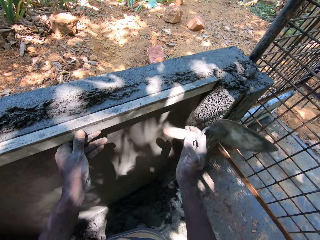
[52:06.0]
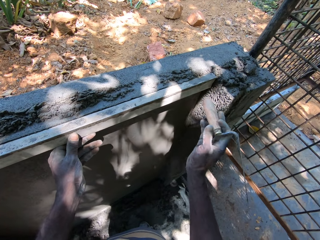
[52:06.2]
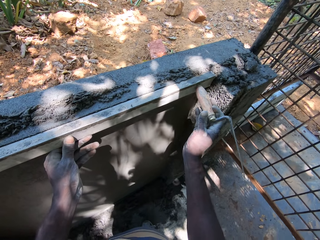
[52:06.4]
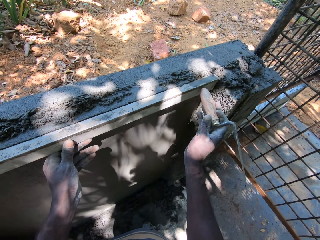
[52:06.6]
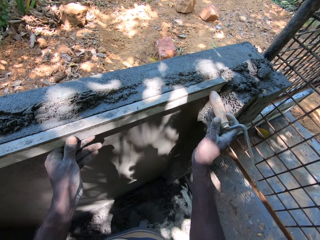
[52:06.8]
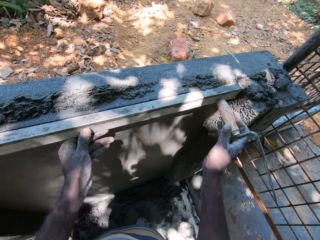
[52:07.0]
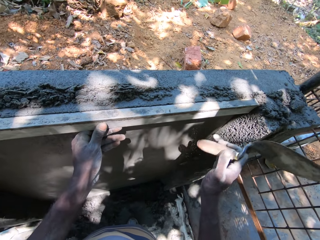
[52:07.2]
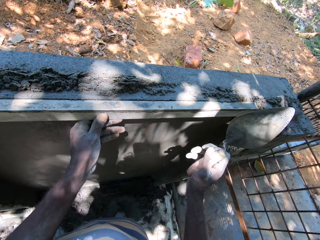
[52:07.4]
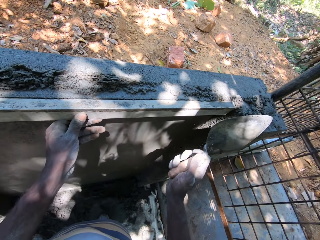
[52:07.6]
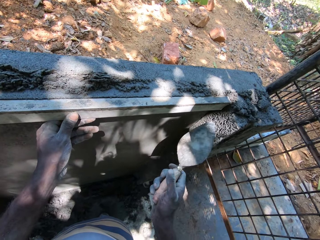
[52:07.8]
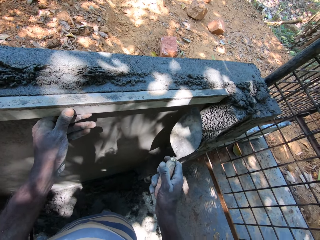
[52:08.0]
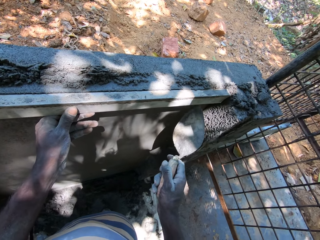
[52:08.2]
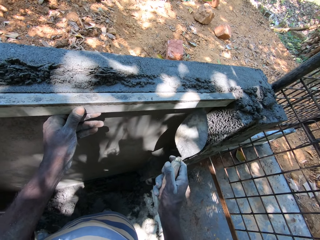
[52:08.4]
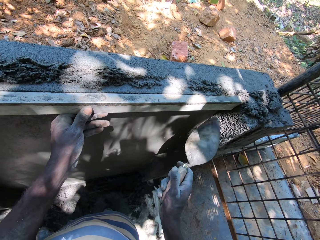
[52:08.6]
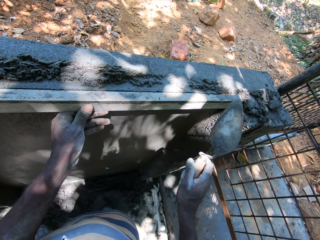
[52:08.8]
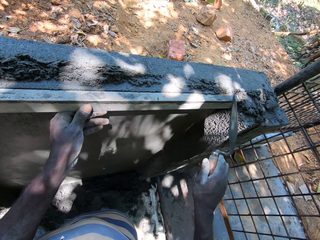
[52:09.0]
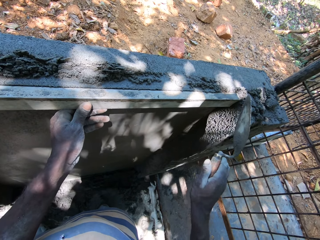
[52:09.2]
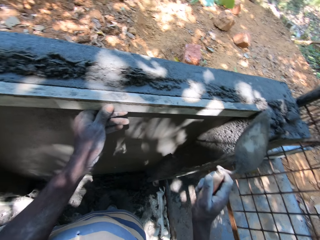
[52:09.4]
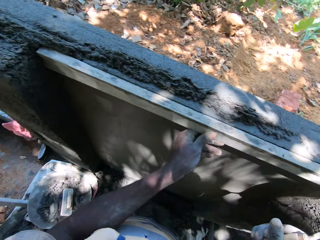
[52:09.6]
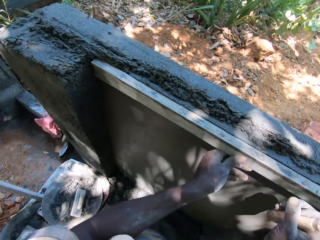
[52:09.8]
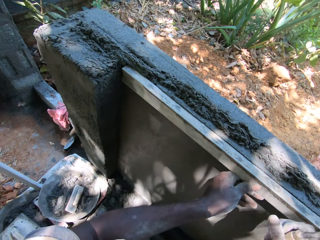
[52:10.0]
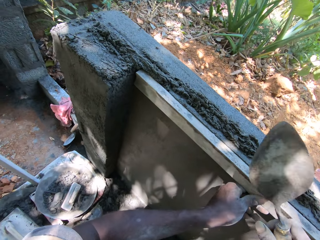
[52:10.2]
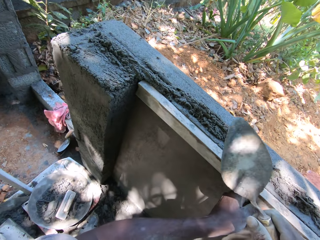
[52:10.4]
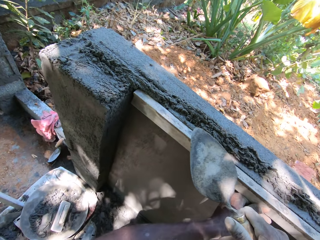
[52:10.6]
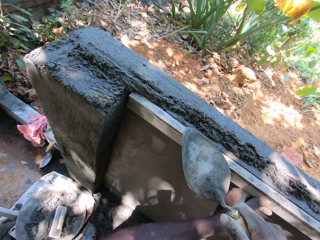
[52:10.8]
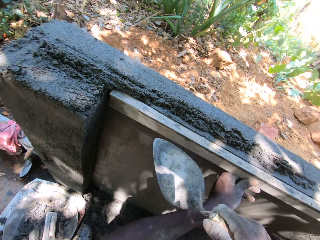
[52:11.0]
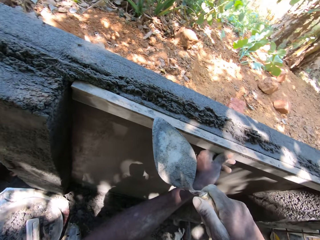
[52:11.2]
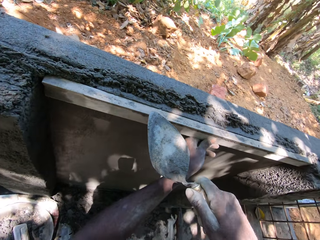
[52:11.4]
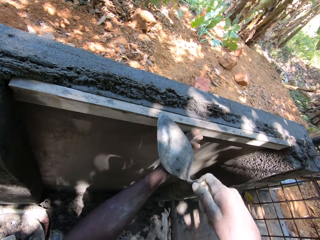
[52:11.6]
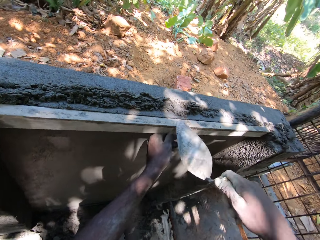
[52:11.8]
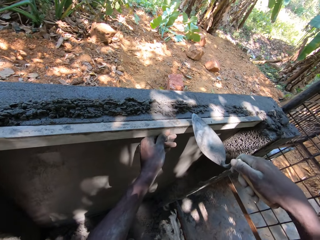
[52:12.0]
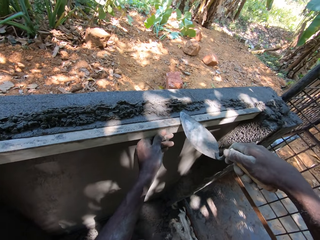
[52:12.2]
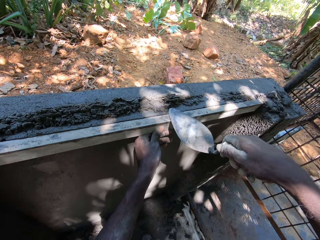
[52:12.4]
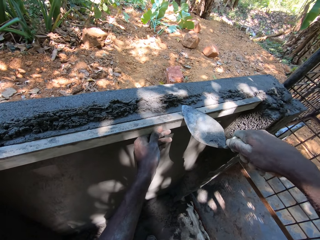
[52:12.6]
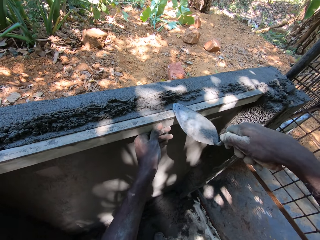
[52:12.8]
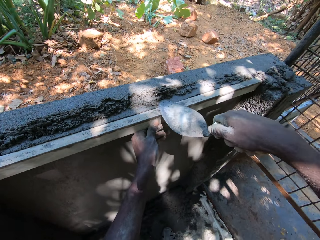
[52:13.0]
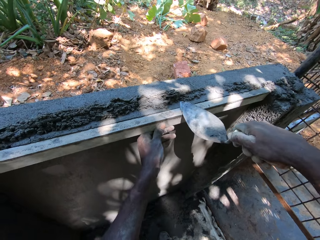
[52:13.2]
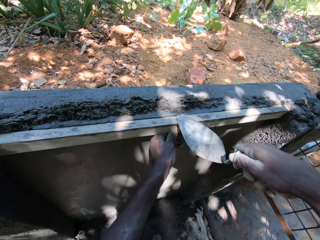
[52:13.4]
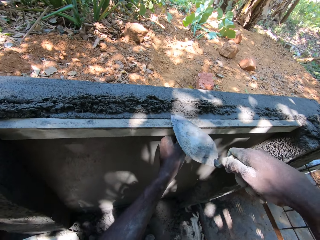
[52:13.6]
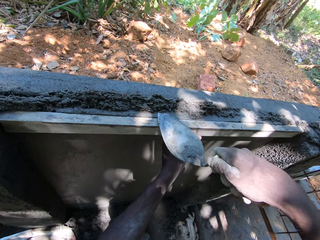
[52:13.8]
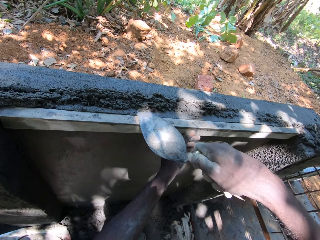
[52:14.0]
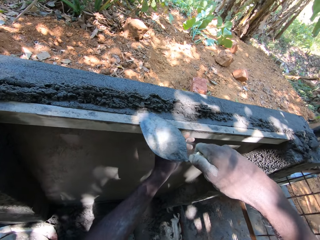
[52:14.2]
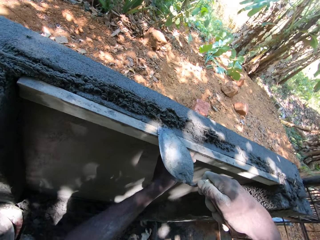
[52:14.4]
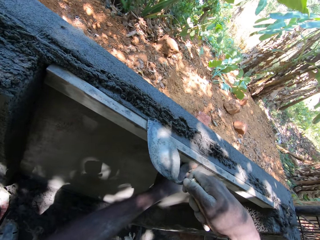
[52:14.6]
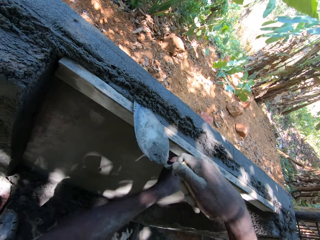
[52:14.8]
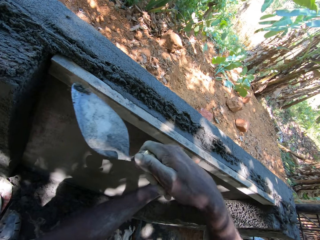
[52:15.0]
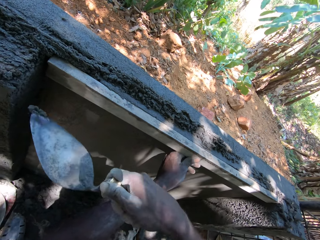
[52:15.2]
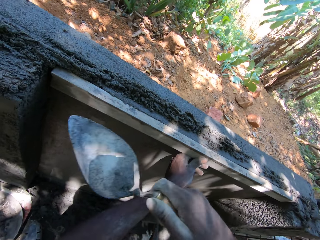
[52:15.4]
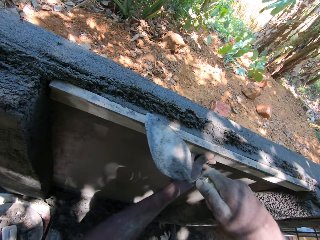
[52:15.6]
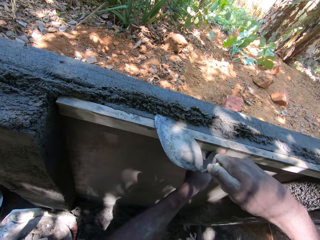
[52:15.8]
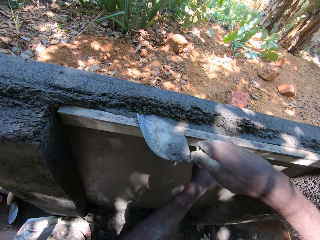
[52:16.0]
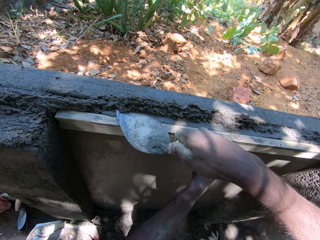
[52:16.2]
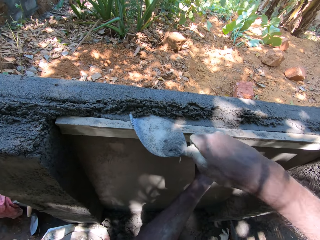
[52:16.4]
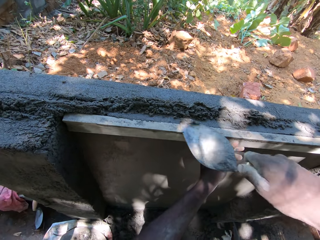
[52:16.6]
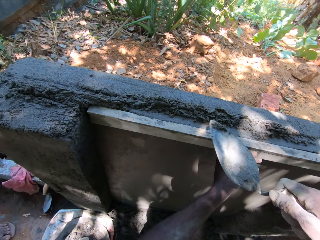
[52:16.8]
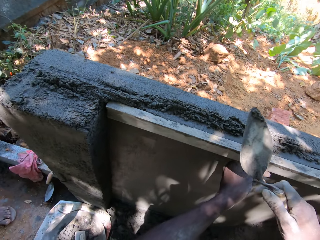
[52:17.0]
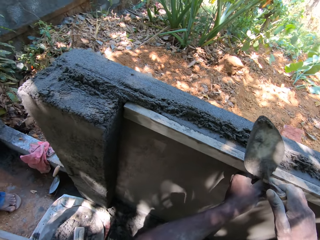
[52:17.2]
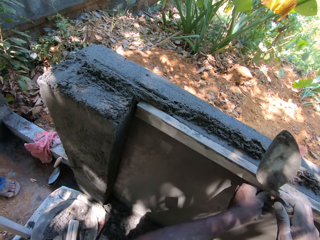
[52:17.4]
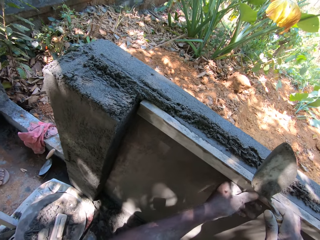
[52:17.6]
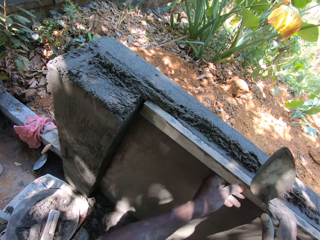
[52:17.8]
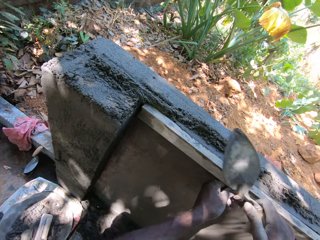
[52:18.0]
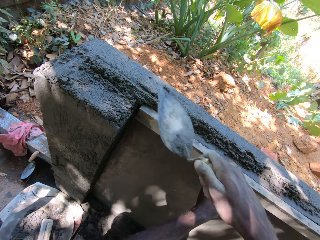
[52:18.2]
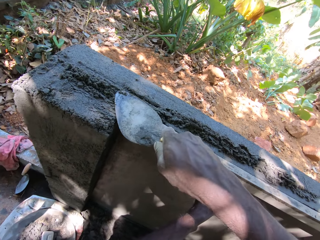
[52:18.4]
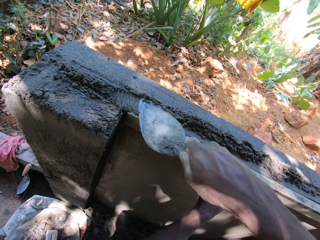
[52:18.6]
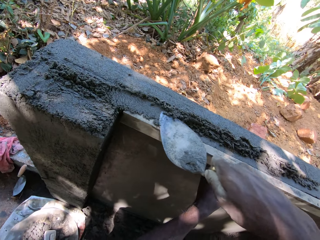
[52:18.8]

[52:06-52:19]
The camera wearer hits the piece of metal or steel plank with the trowel in his right hand. He smoothens the cement on the wall with the trowel in his right hand. He talks to a person. He levels the cement mixer with the trowel and the steel plank.

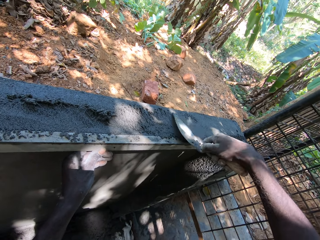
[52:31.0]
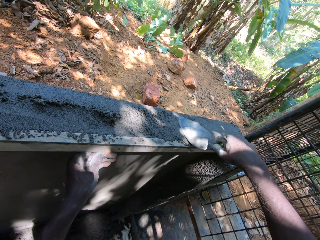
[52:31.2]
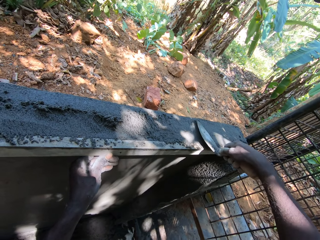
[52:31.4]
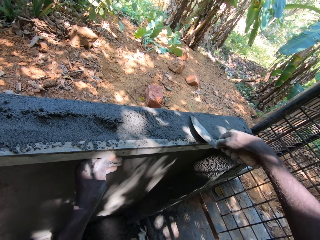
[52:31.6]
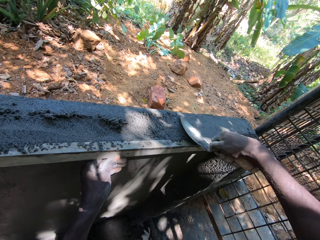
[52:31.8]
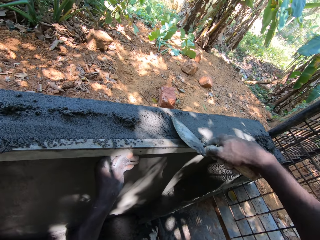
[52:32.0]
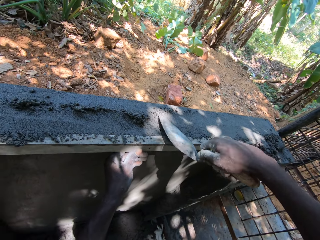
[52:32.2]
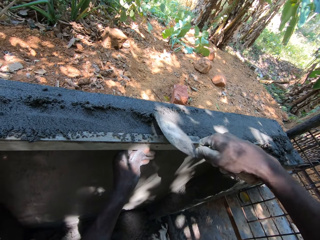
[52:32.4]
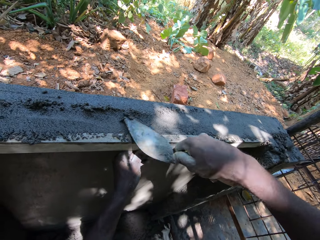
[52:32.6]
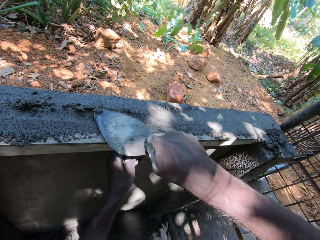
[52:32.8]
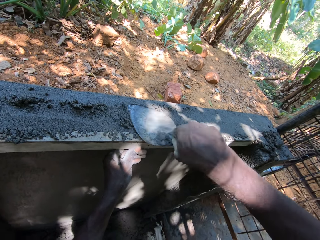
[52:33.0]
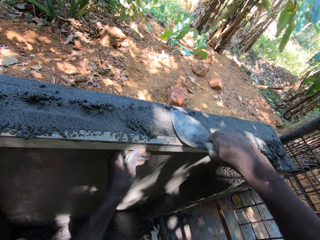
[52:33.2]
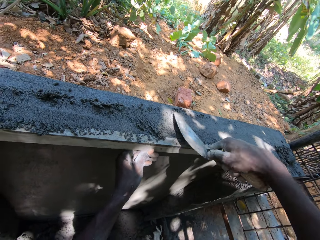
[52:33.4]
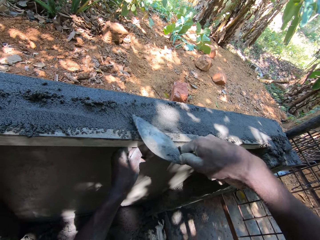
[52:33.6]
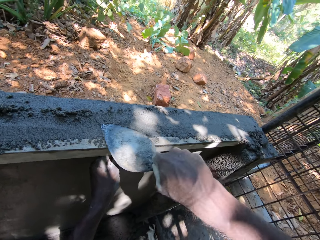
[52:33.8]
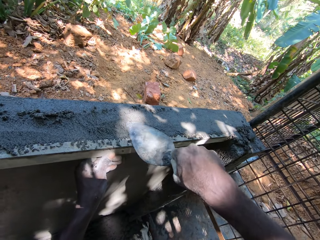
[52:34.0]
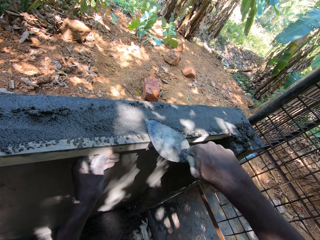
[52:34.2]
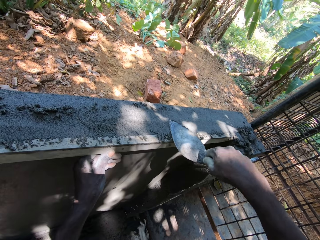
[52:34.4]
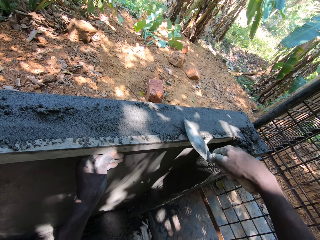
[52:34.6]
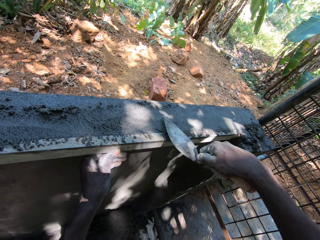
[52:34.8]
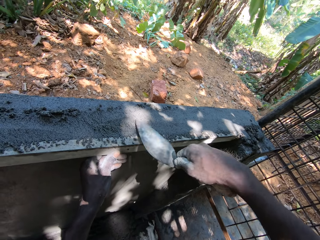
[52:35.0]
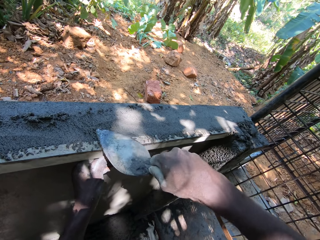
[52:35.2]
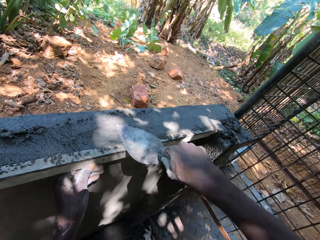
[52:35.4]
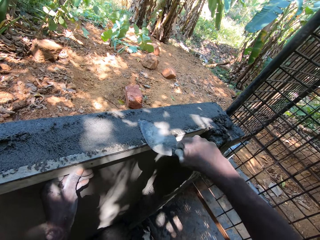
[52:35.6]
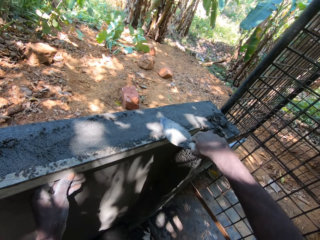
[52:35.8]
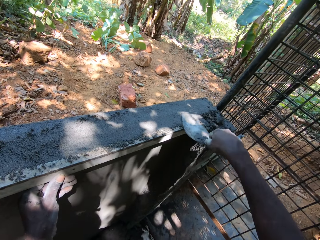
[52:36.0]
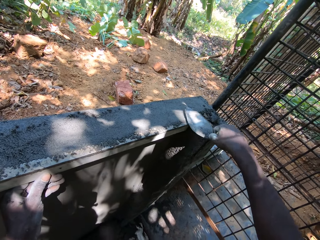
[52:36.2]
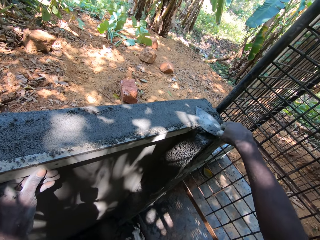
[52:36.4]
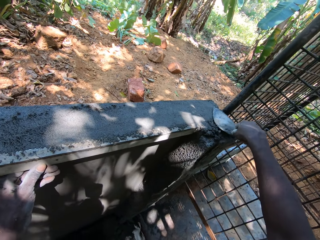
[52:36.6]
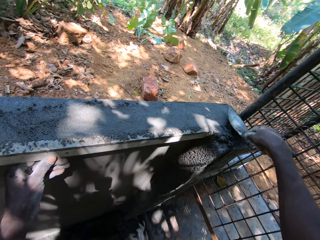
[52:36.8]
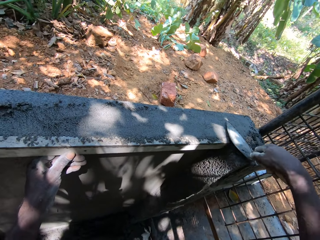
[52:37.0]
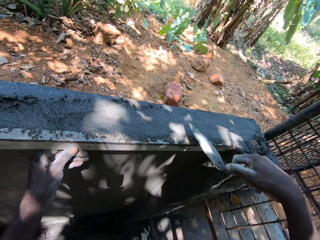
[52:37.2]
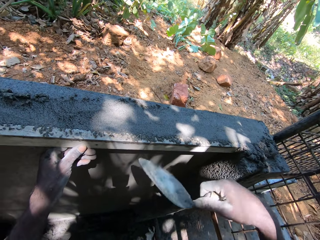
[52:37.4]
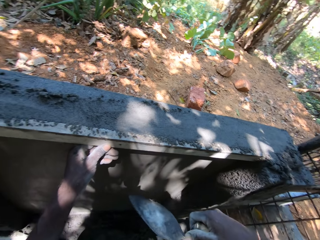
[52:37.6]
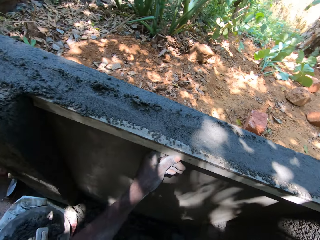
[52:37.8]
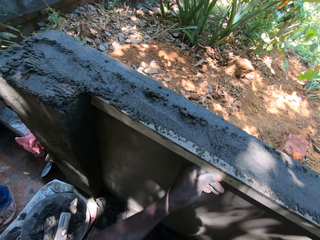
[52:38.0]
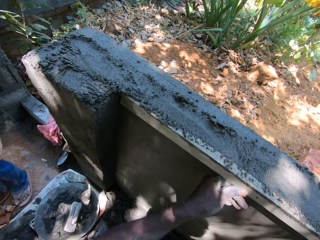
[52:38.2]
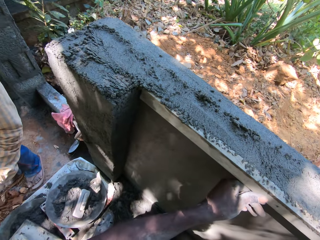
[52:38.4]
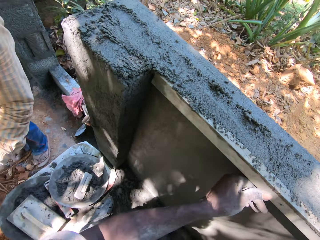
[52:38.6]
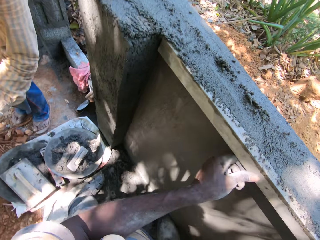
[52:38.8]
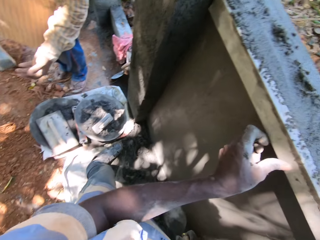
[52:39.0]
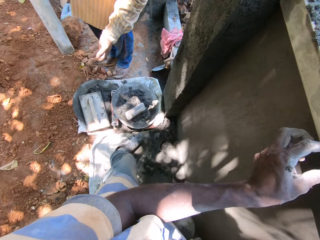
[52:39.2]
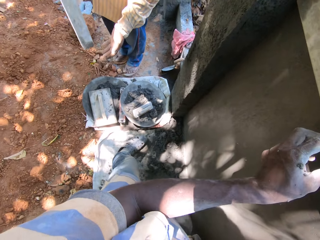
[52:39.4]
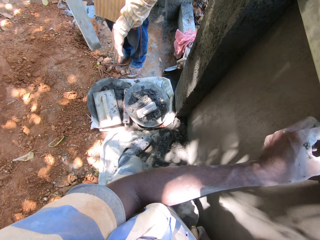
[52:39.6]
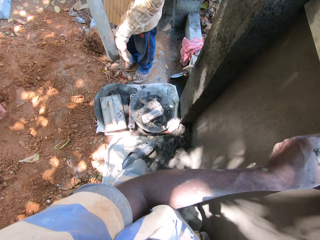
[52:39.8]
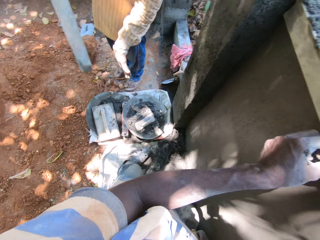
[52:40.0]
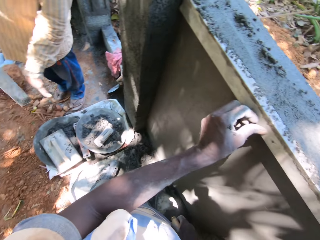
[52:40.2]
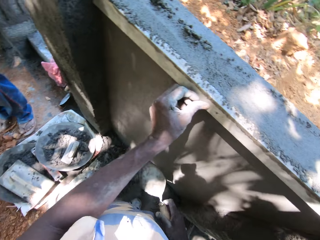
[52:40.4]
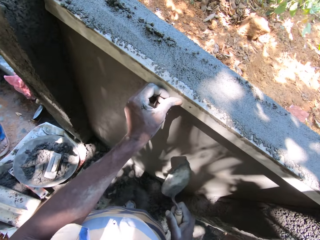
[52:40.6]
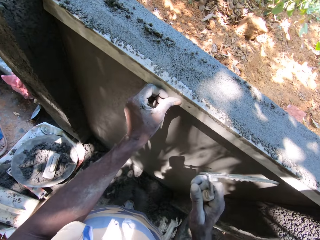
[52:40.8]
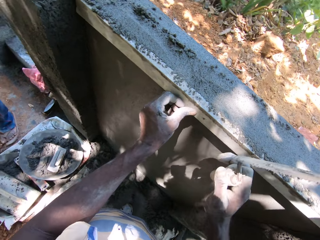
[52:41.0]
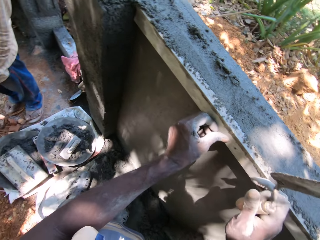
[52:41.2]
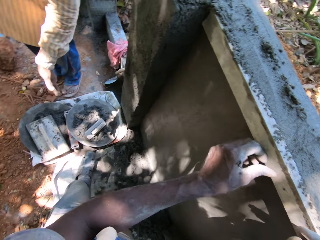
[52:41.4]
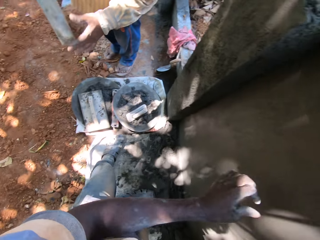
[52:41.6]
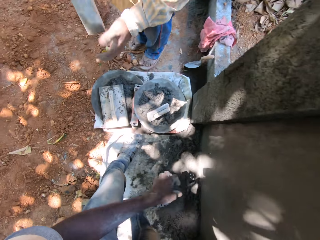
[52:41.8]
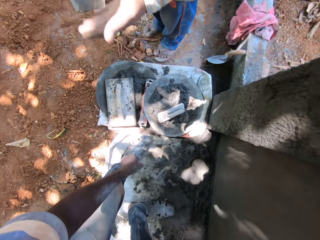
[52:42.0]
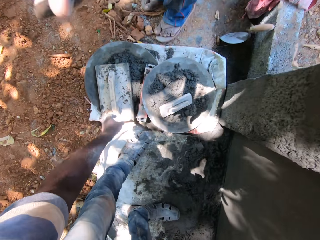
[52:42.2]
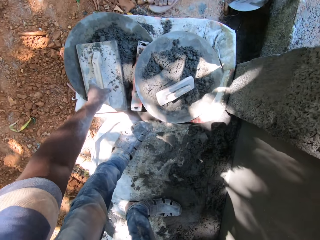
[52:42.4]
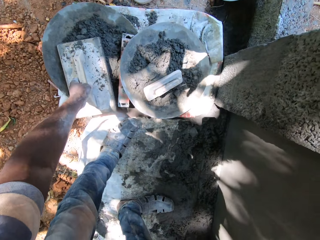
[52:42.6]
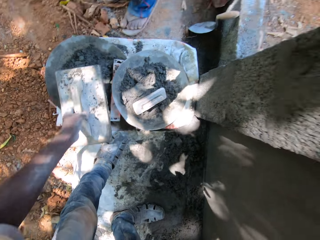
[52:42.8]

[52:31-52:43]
The camera wearer levels the cement mixer with a trowel. He holds the piece of metal with his right hand. He picks the wooden trowel from the head pan on the floor with his left hand.
